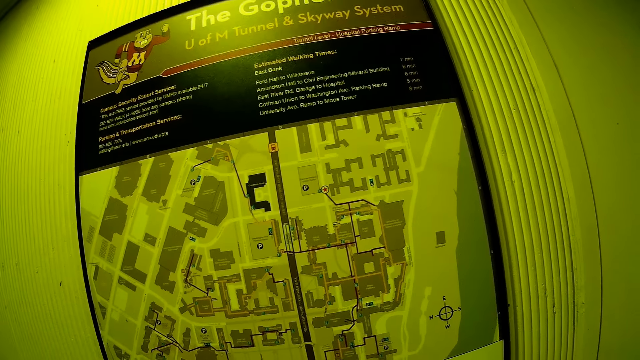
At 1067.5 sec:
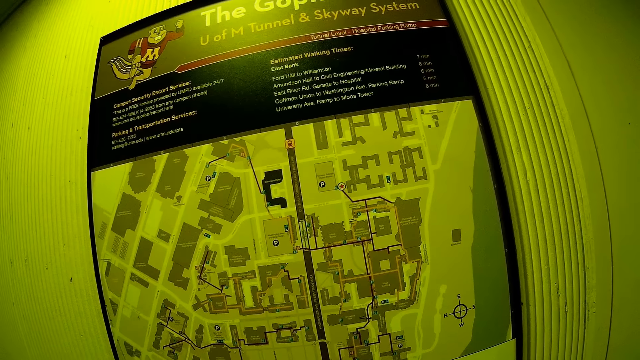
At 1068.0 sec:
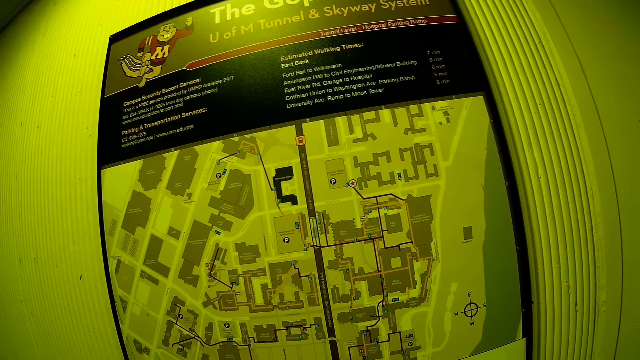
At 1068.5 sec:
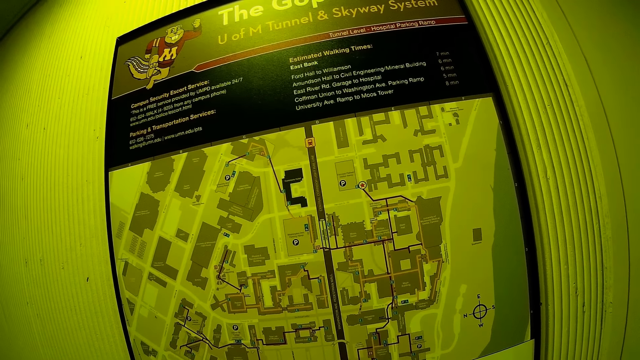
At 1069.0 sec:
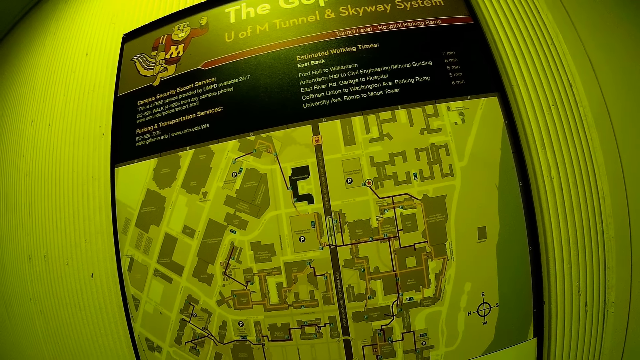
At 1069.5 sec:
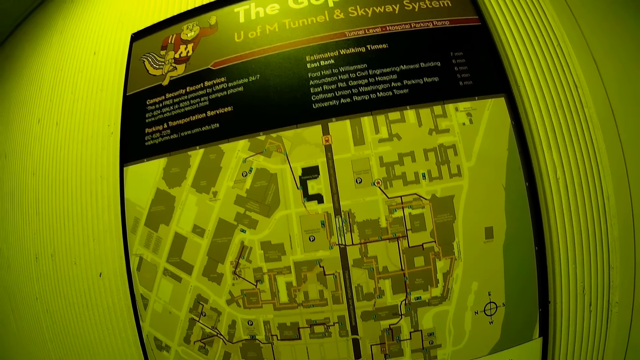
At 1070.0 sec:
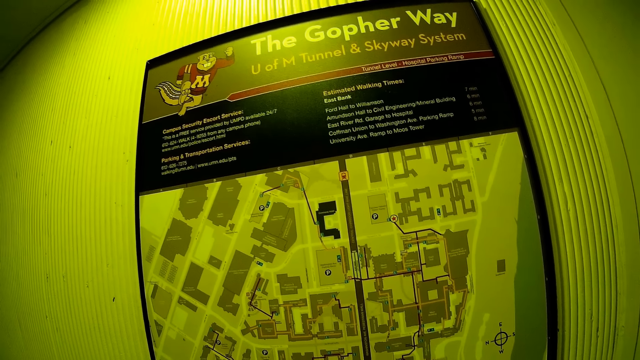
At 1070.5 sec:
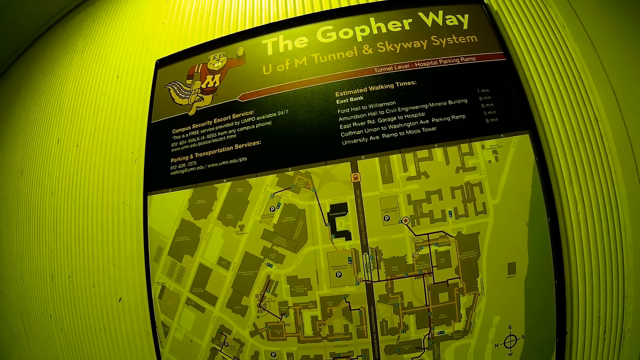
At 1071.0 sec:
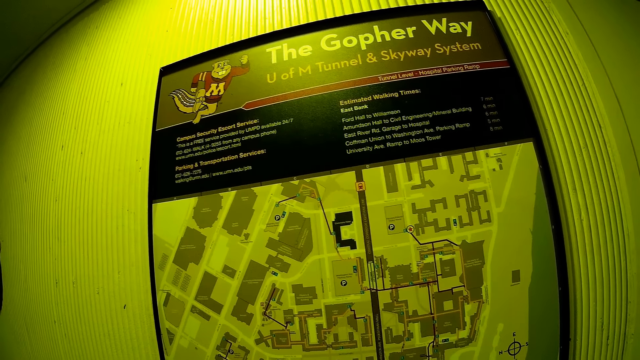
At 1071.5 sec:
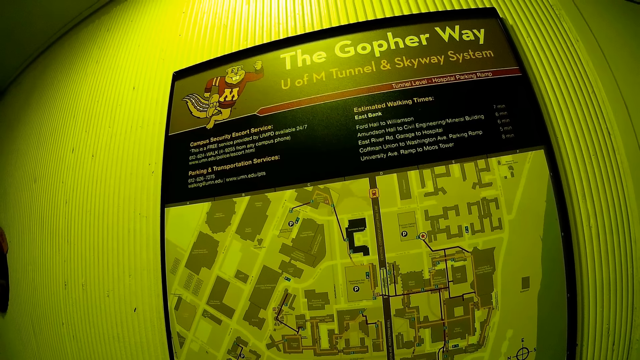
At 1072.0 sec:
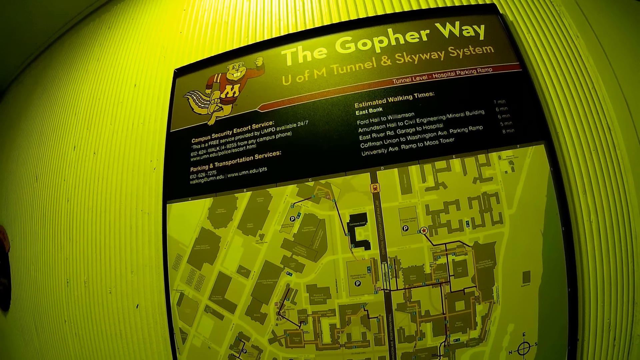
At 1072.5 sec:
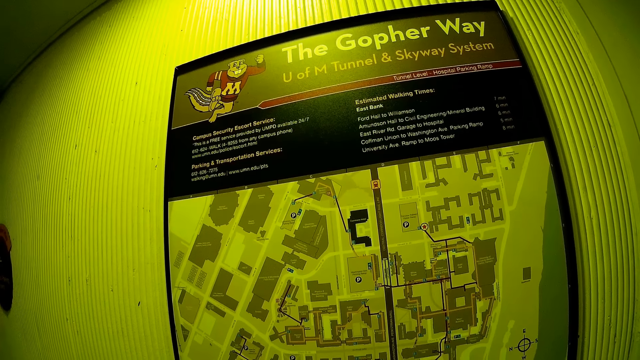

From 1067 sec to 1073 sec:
The camera wearer looks around.

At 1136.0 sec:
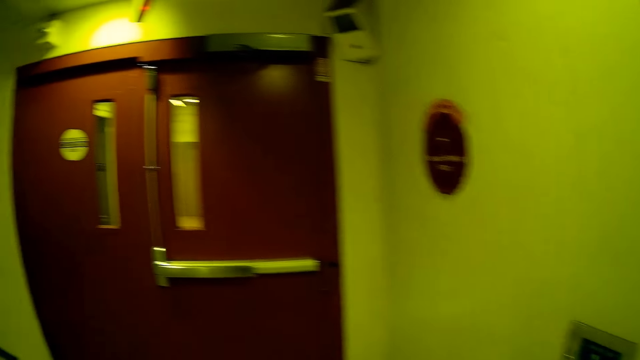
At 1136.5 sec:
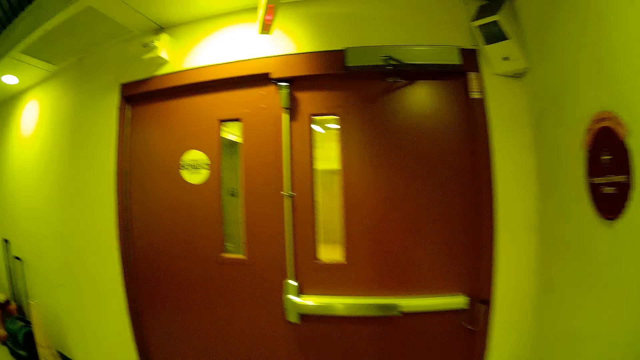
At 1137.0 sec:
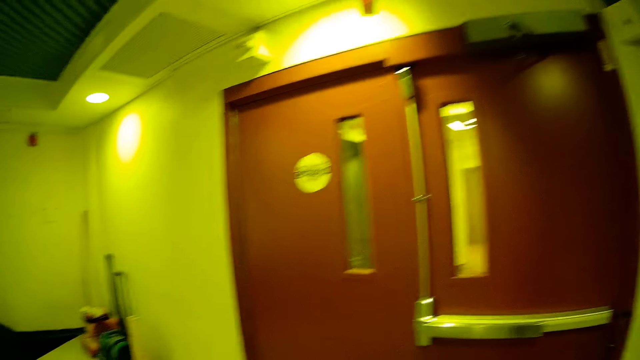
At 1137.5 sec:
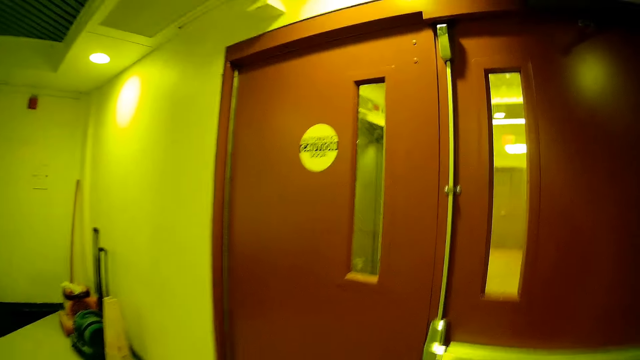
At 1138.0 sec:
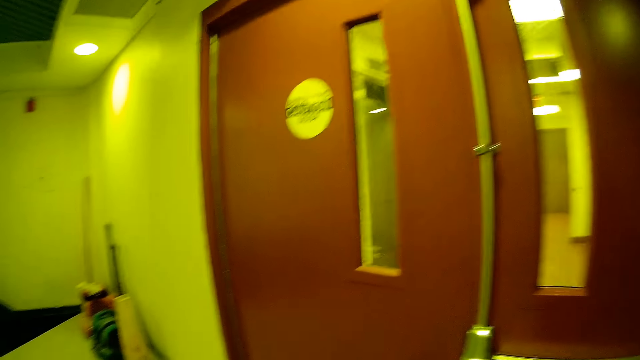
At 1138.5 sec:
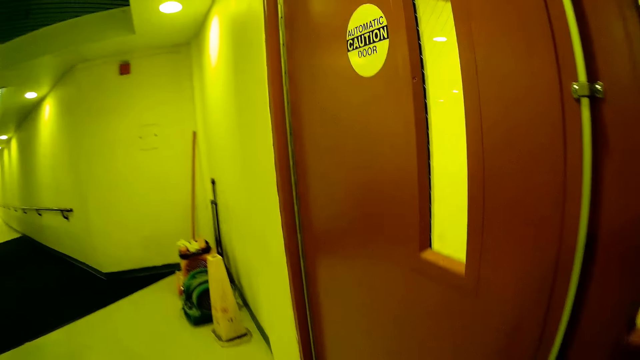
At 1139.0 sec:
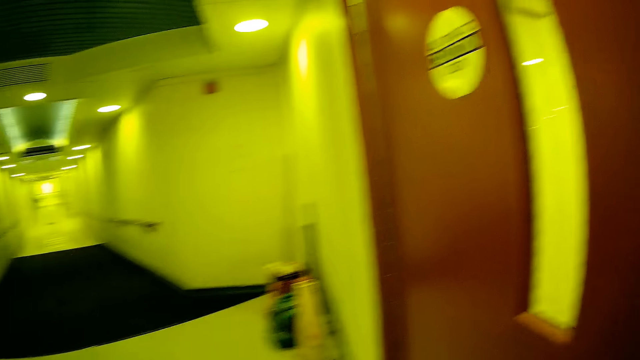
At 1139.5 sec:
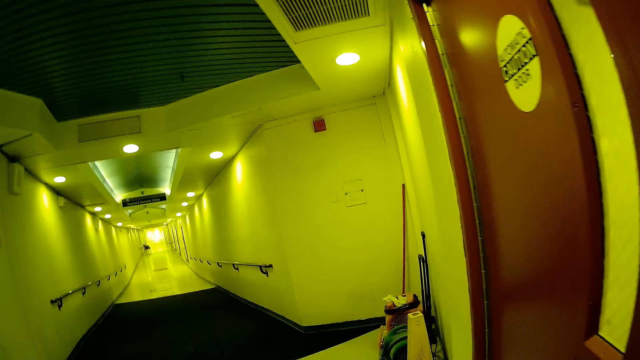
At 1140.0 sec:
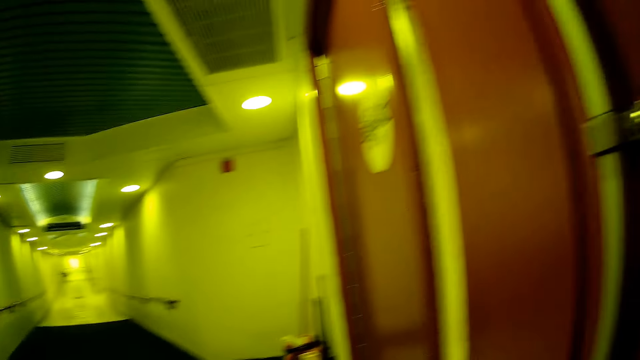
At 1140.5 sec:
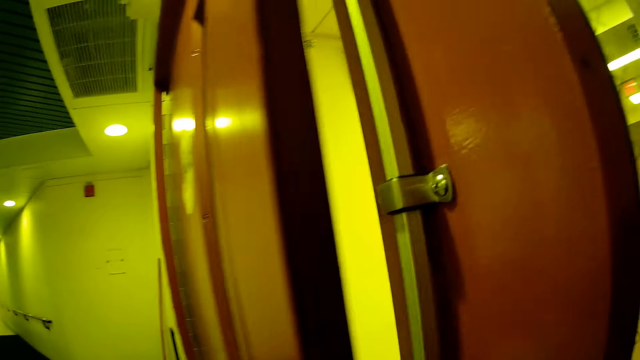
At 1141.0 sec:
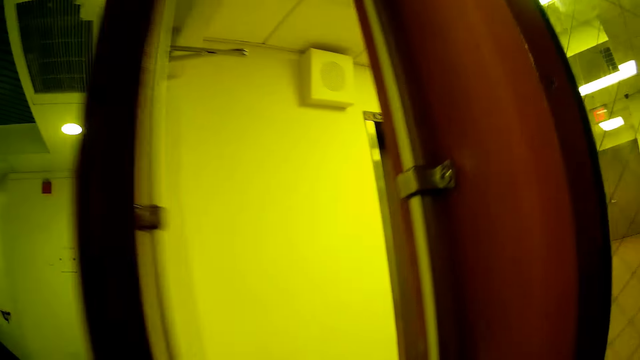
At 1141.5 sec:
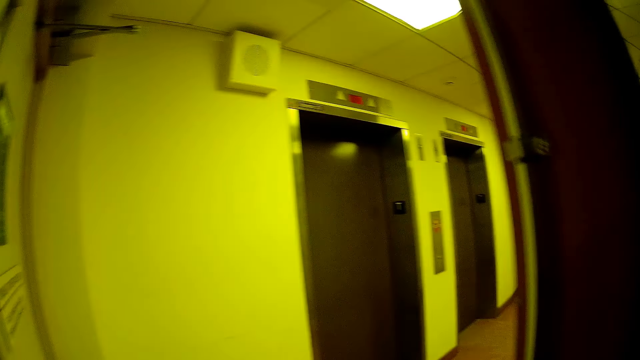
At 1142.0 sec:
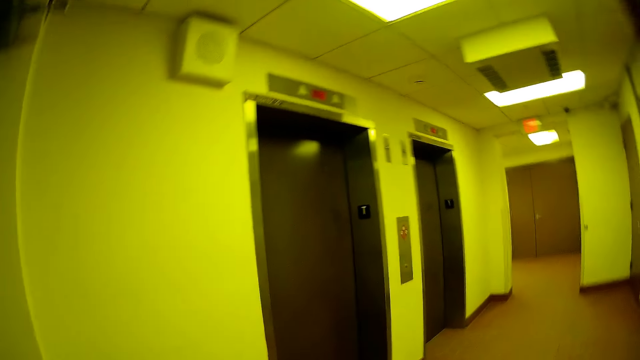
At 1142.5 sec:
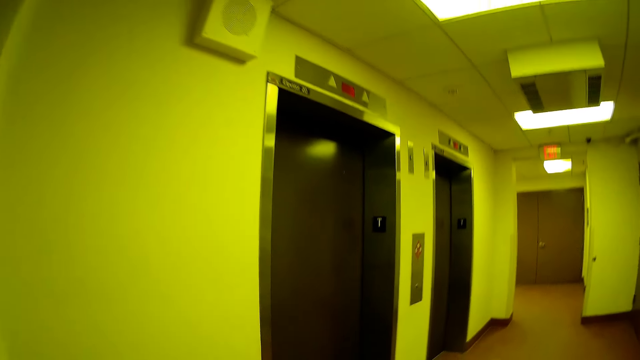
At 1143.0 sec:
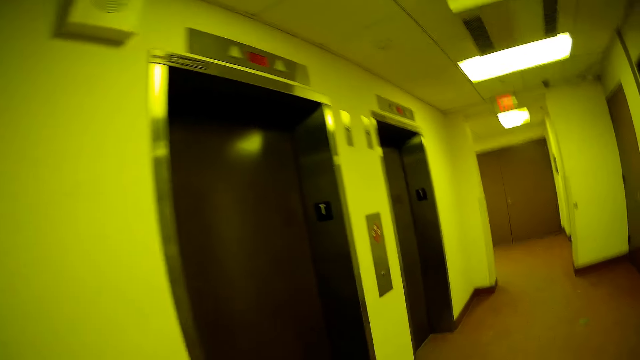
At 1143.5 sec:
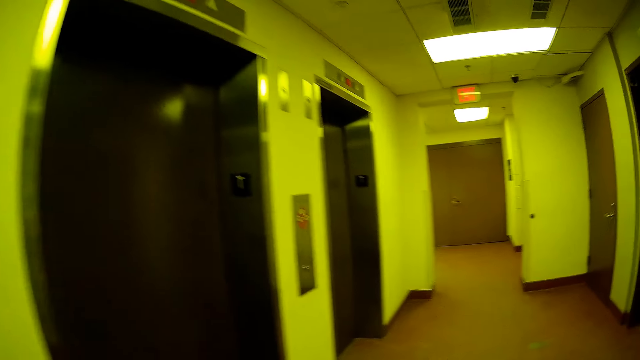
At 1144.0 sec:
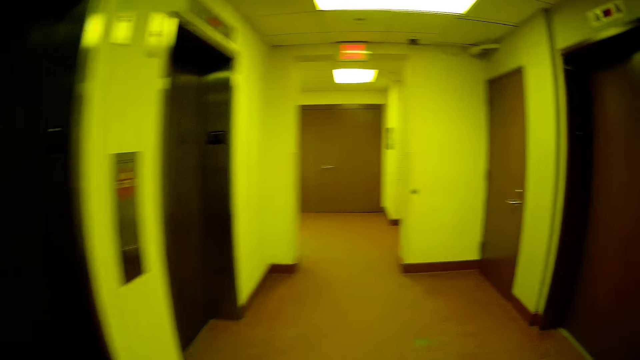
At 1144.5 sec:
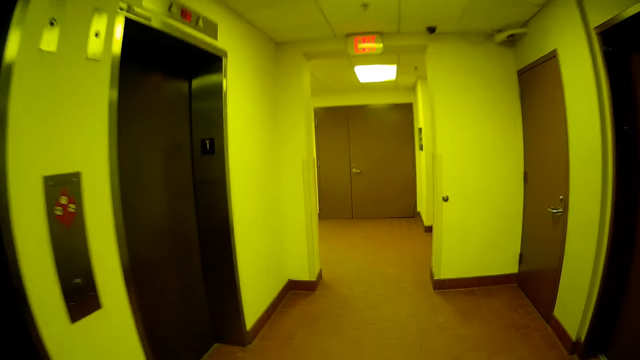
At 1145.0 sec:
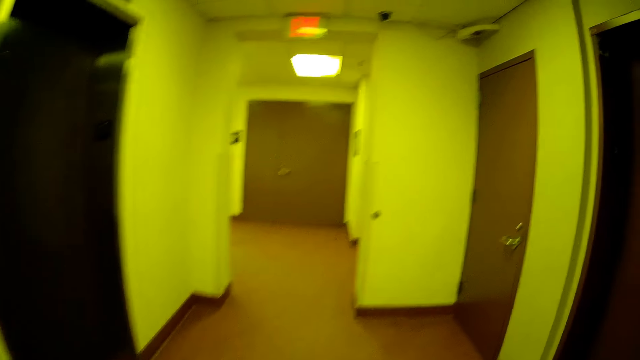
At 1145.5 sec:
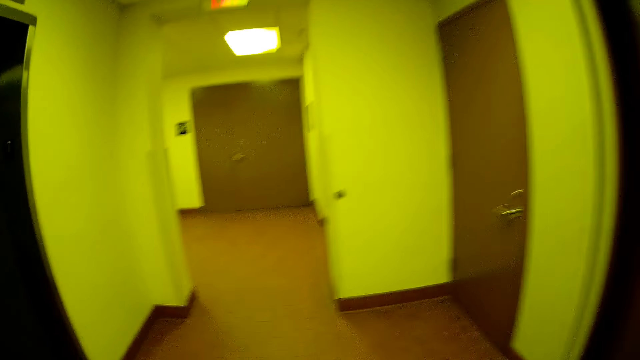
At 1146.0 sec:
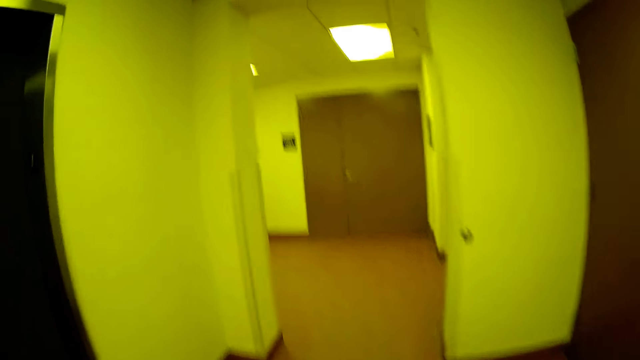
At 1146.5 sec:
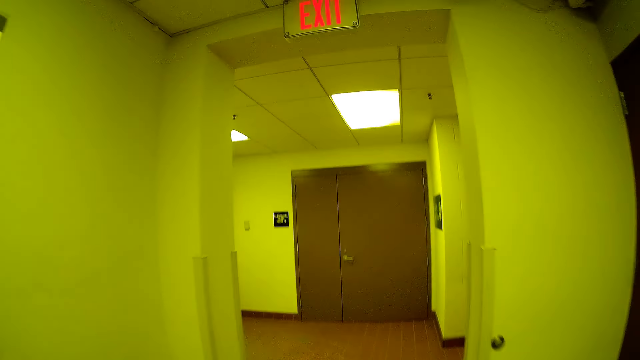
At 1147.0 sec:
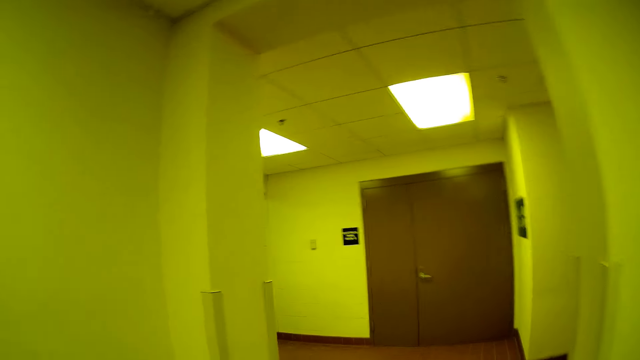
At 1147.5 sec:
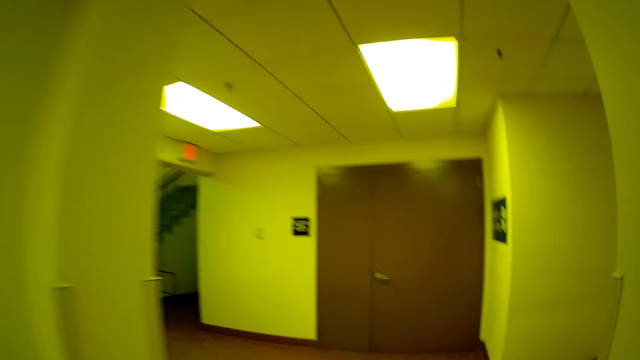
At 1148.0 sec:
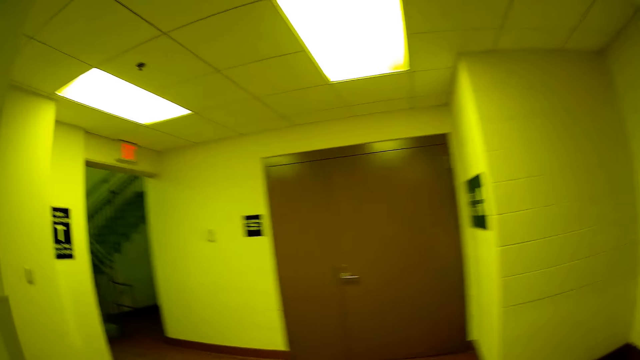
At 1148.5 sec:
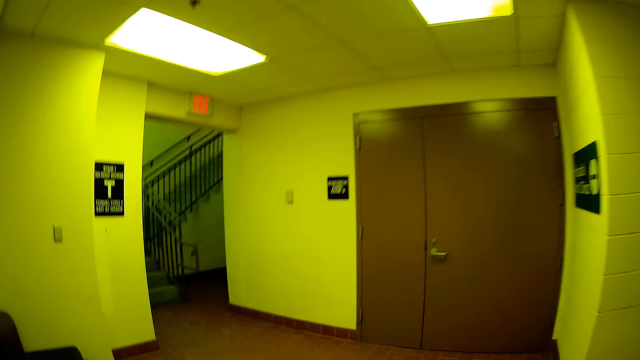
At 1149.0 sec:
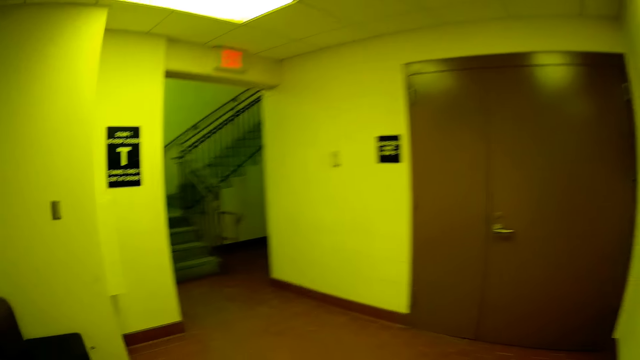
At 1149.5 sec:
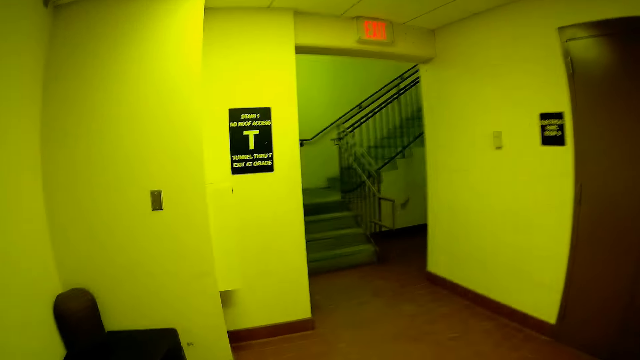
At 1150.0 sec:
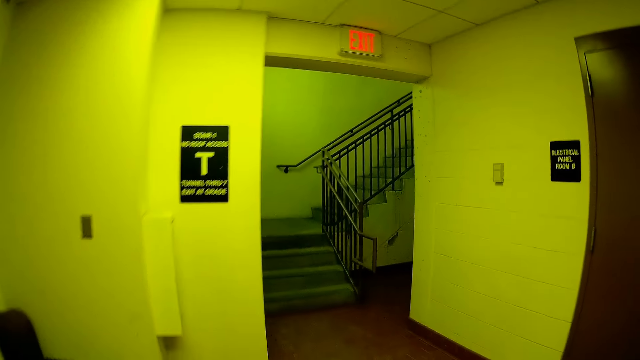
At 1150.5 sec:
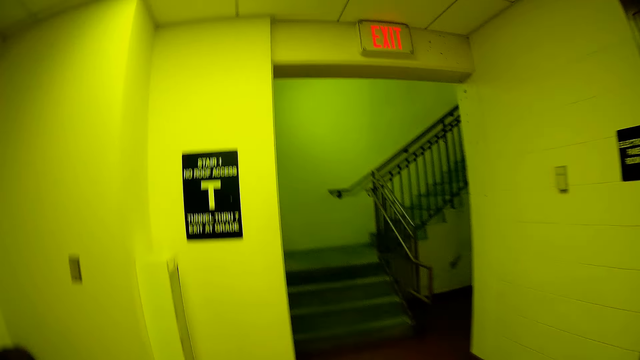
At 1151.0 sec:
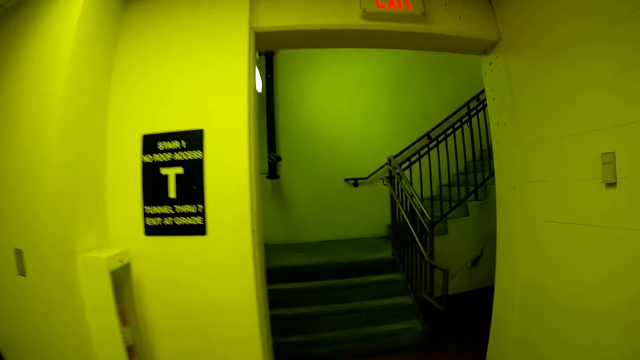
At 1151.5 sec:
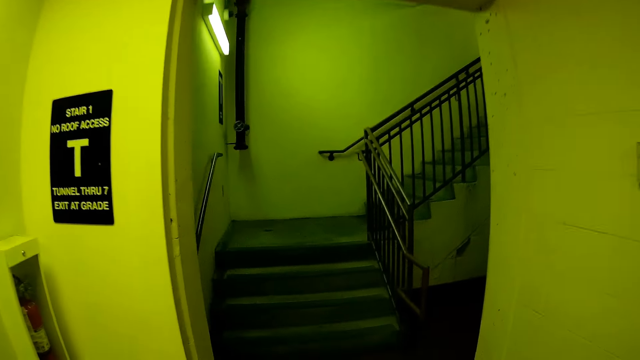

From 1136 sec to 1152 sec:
The camera wearer opens a door with his right hand. He walks down a hallway. He enters a room.
